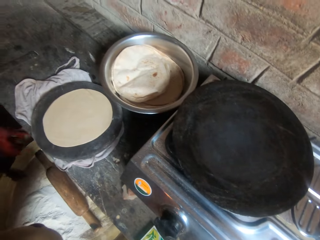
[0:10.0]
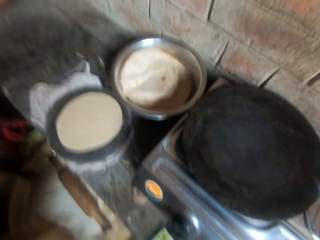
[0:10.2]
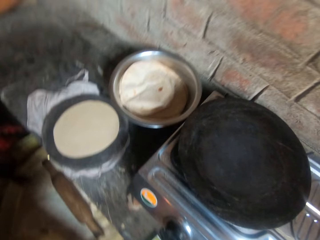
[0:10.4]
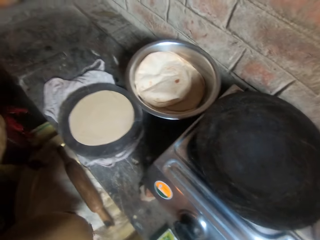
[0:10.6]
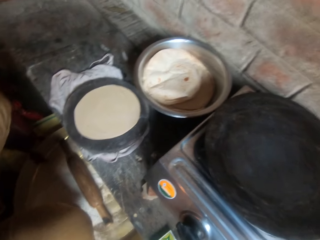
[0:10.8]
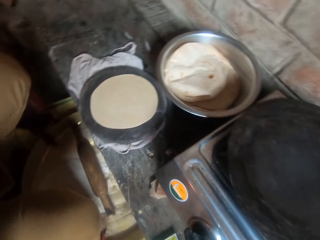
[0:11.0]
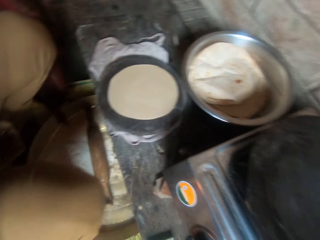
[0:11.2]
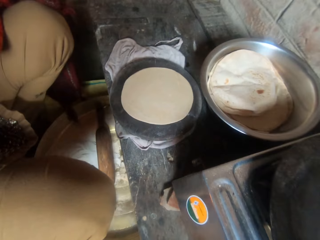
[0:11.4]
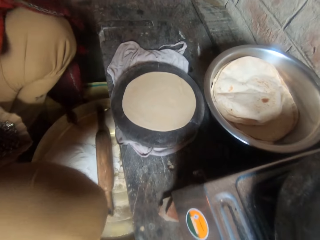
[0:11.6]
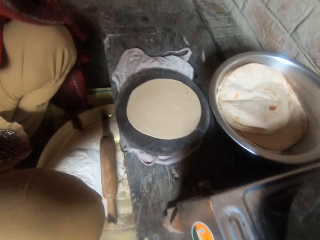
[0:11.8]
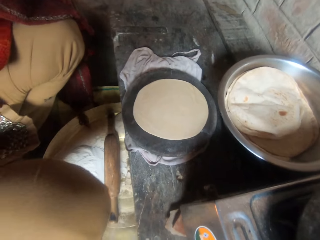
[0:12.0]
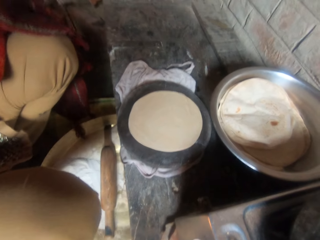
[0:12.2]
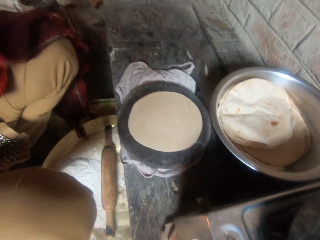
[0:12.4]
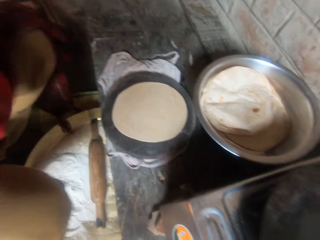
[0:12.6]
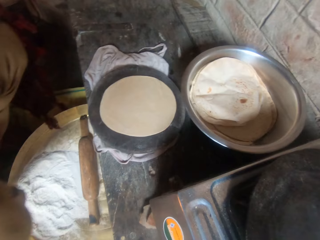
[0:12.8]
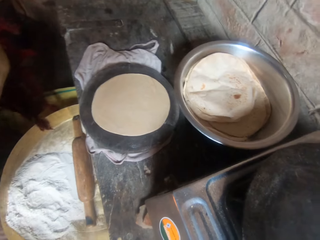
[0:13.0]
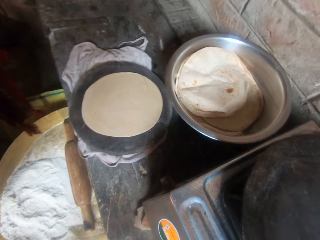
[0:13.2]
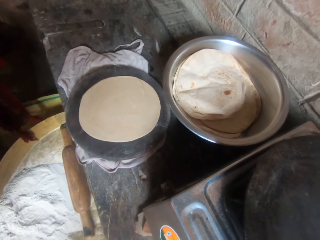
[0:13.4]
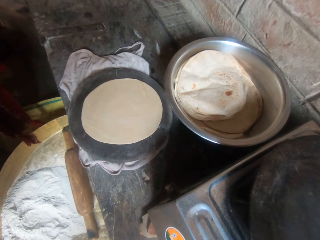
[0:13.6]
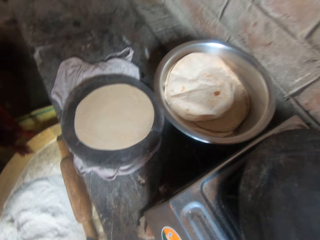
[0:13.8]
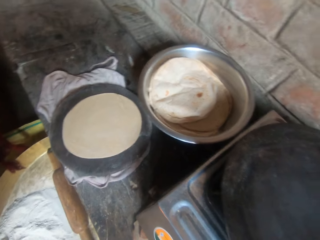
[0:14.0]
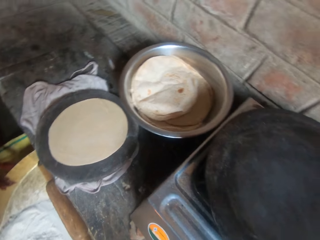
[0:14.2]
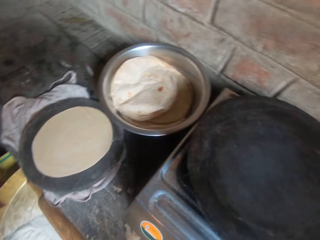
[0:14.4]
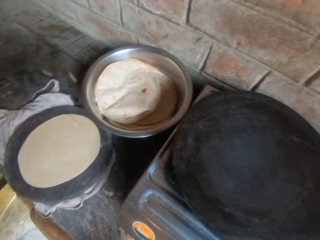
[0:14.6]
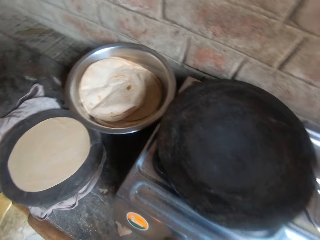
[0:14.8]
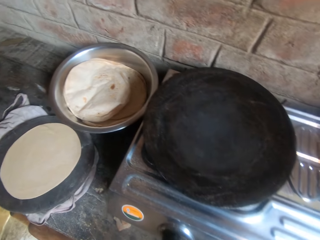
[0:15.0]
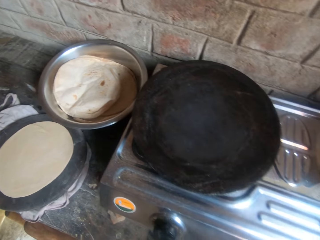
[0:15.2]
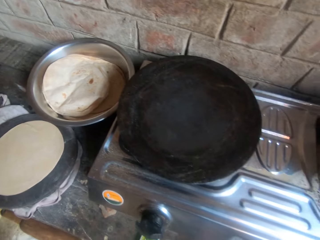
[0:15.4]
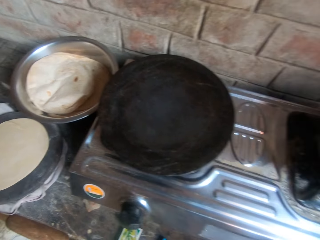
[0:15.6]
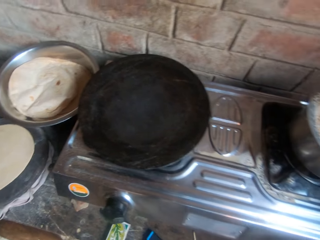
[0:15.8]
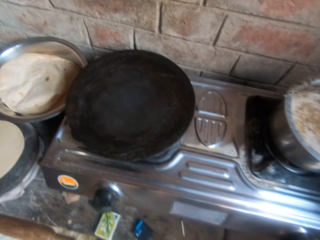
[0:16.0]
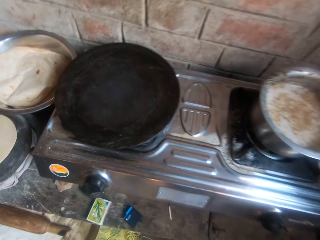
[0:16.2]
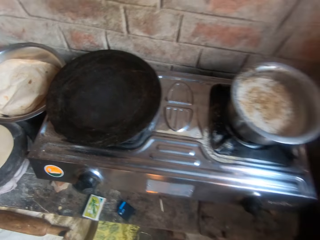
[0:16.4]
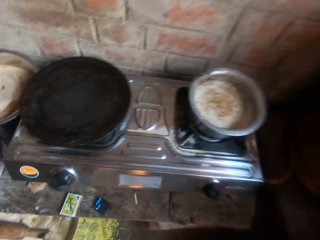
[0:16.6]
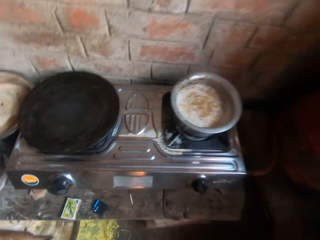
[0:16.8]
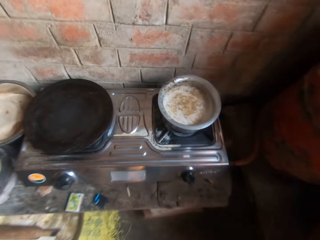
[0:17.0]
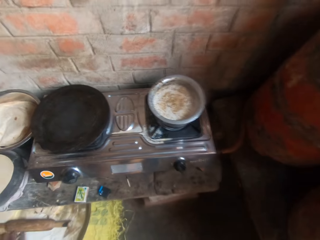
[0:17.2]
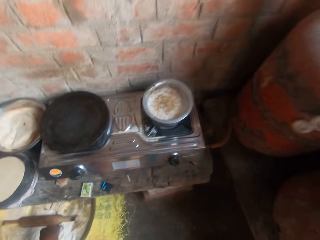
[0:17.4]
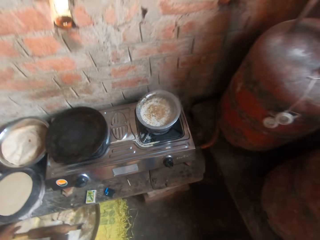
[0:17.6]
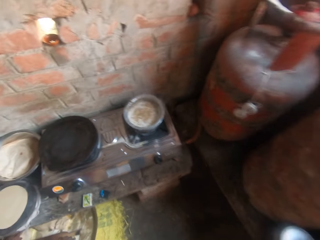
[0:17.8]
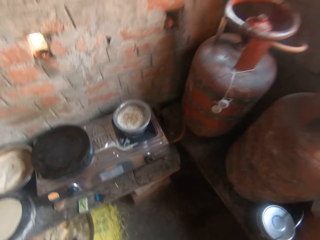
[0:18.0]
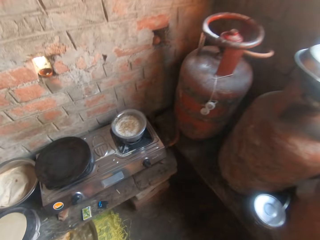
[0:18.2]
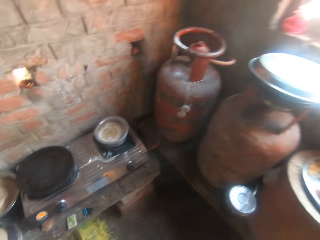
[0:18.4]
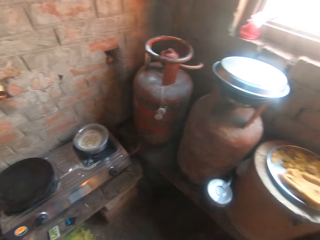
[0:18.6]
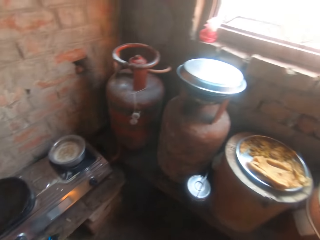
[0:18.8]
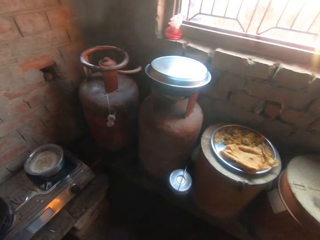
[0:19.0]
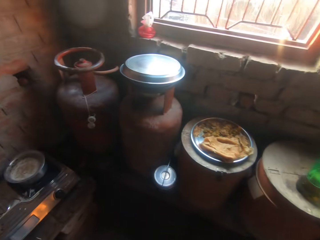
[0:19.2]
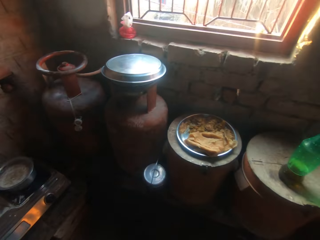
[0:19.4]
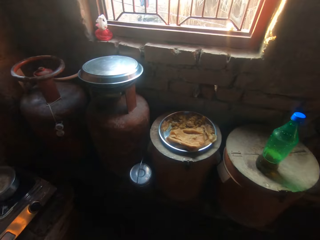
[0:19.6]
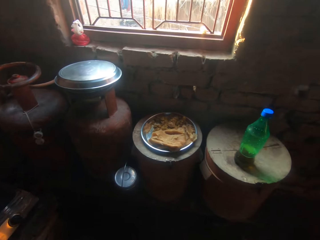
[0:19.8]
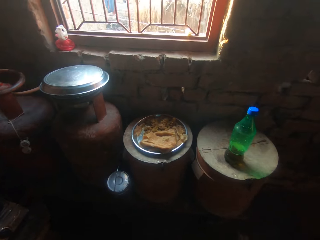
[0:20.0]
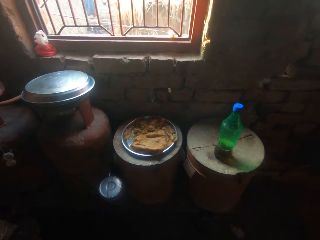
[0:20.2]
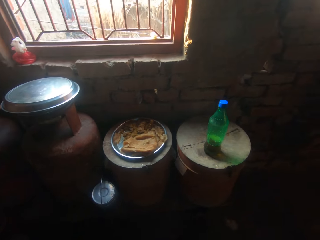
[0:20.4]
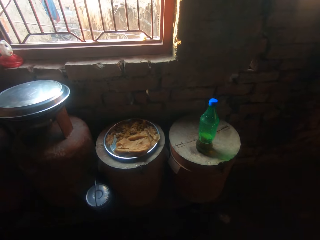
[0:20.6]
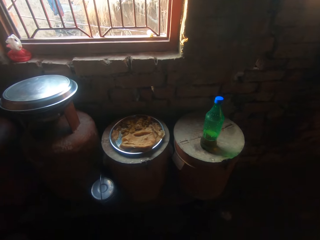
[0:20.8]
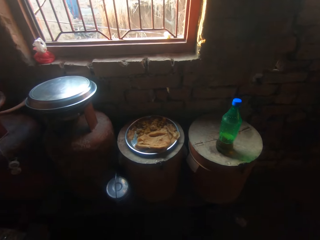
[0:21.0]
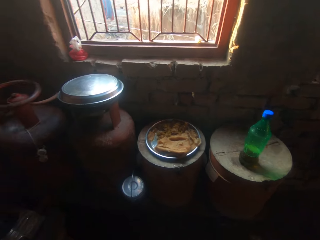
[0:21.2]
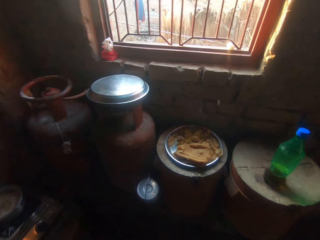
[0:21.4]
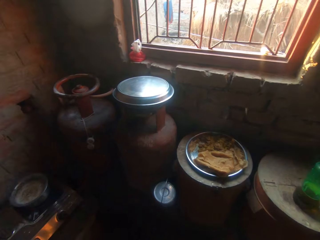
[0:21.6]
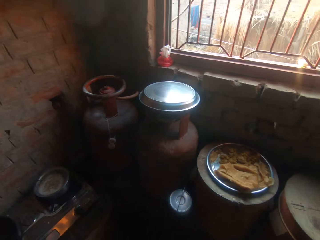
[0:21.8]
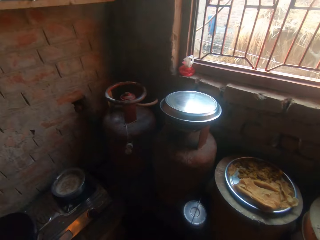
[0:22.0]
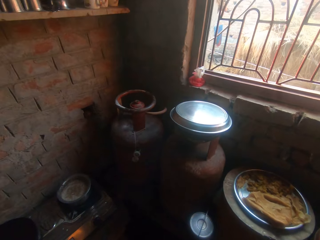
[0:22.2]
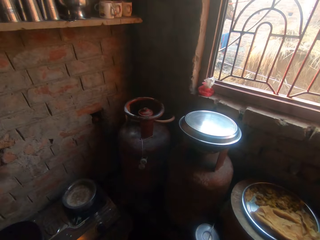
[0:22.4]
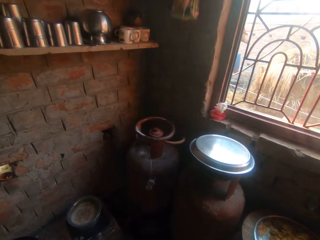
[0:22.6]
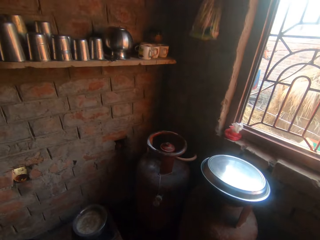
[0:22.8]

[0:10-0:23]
The camera wearer talks to a man. They stare at the dough. They look around. They look around the kitchen.

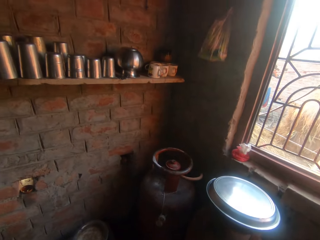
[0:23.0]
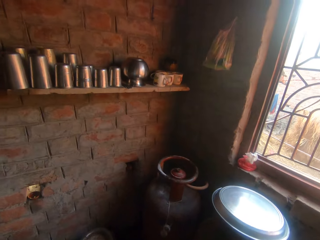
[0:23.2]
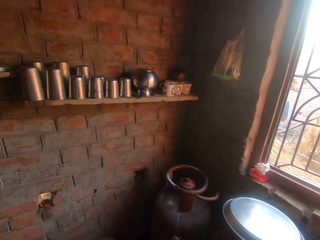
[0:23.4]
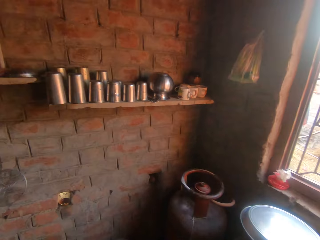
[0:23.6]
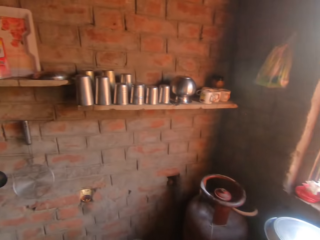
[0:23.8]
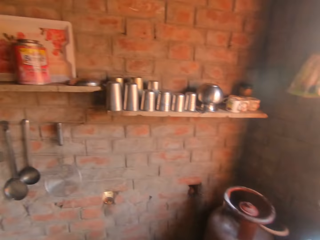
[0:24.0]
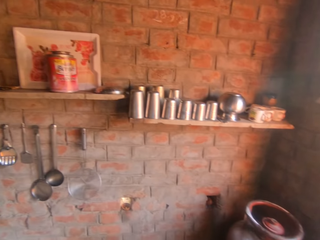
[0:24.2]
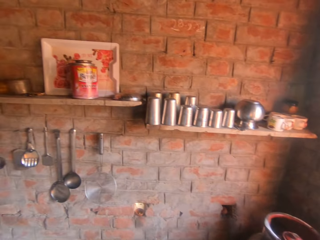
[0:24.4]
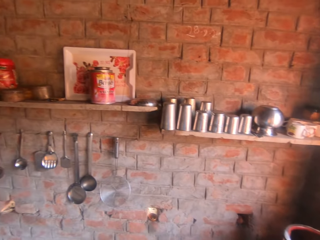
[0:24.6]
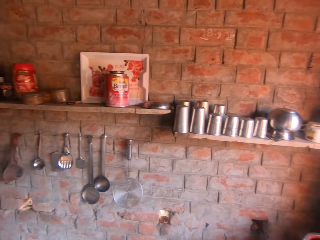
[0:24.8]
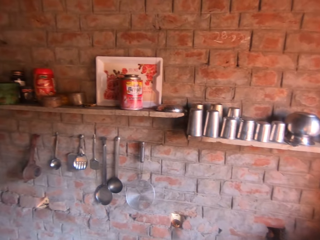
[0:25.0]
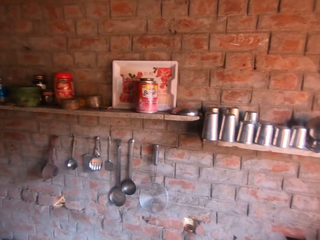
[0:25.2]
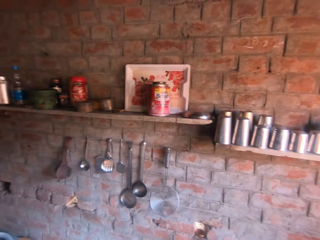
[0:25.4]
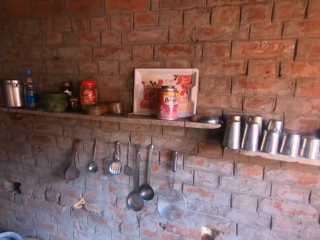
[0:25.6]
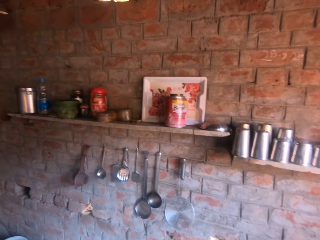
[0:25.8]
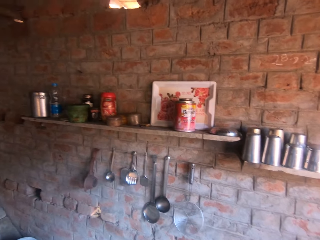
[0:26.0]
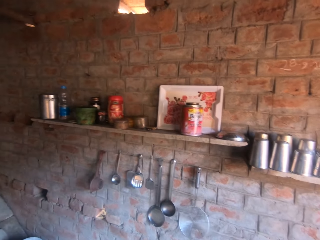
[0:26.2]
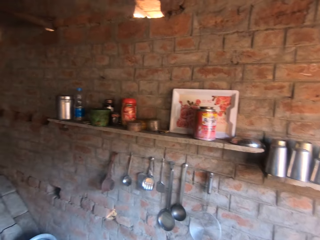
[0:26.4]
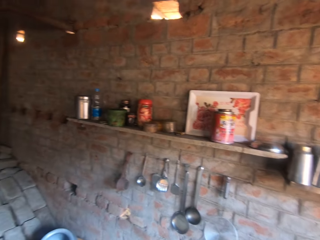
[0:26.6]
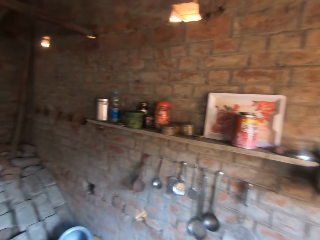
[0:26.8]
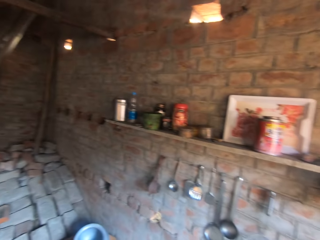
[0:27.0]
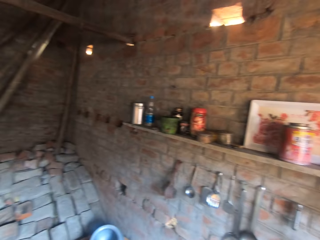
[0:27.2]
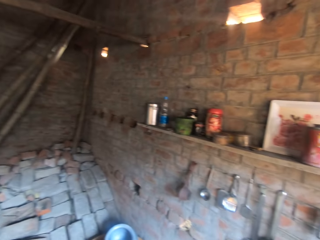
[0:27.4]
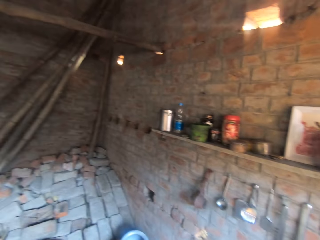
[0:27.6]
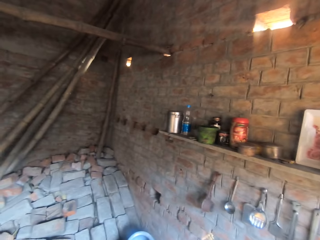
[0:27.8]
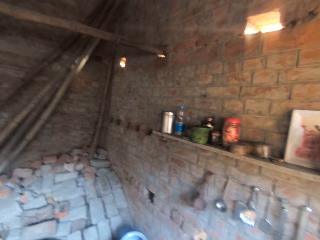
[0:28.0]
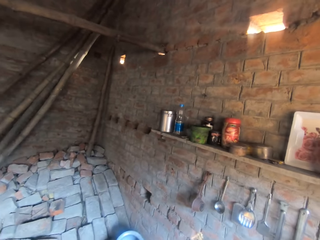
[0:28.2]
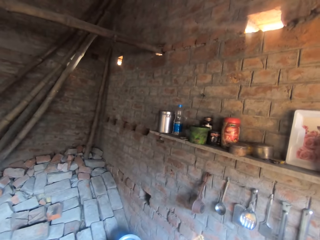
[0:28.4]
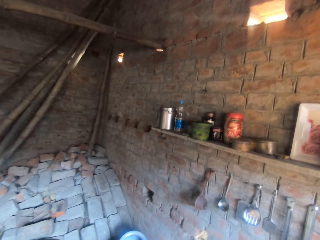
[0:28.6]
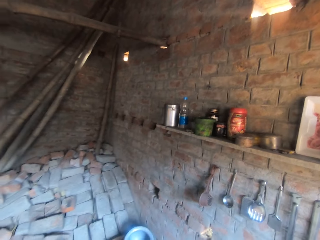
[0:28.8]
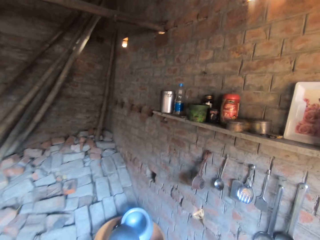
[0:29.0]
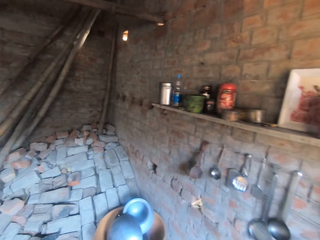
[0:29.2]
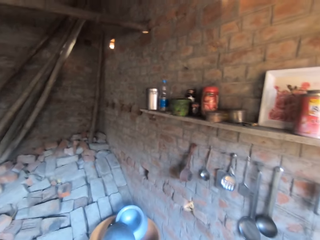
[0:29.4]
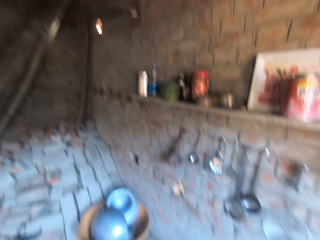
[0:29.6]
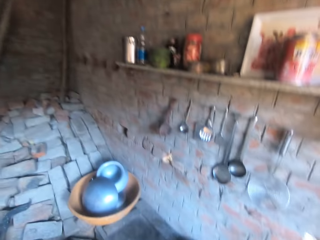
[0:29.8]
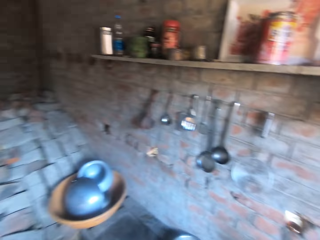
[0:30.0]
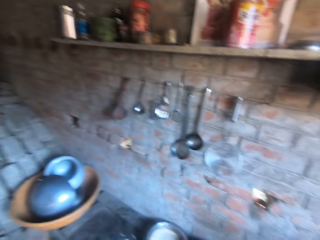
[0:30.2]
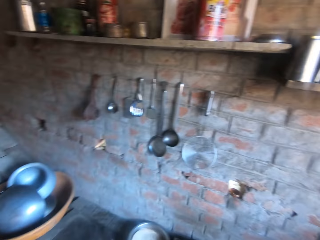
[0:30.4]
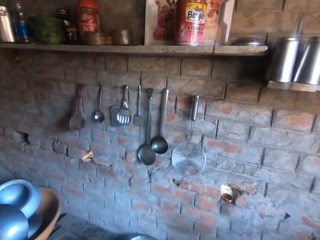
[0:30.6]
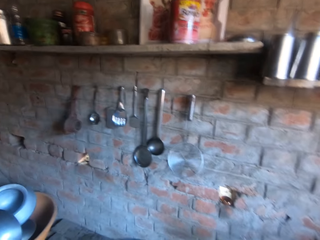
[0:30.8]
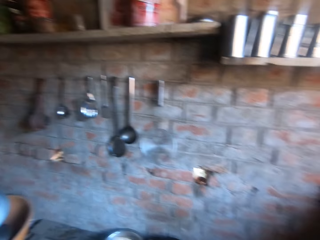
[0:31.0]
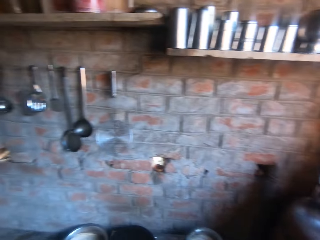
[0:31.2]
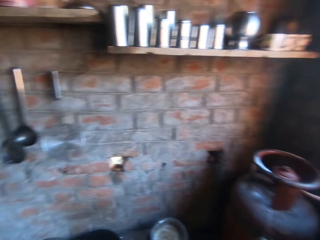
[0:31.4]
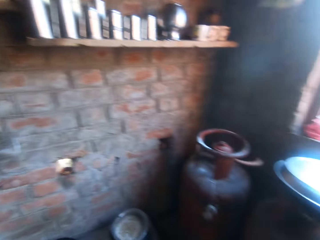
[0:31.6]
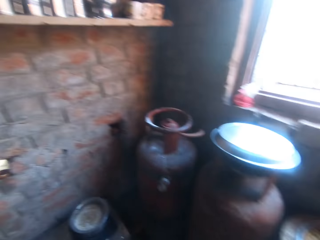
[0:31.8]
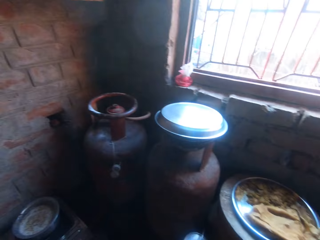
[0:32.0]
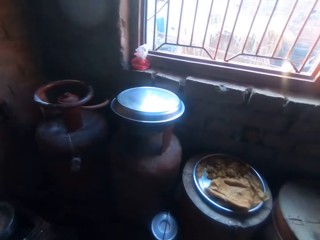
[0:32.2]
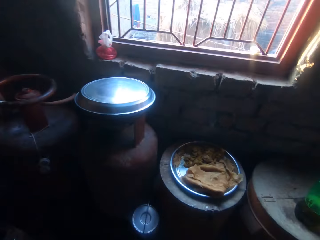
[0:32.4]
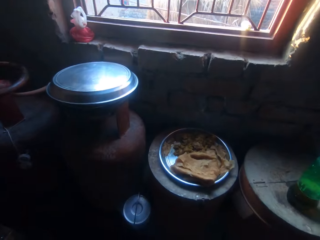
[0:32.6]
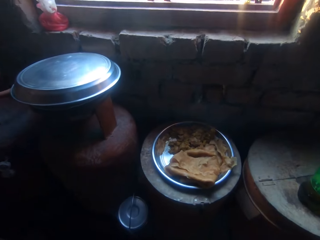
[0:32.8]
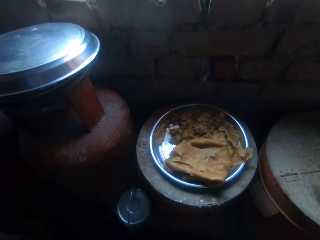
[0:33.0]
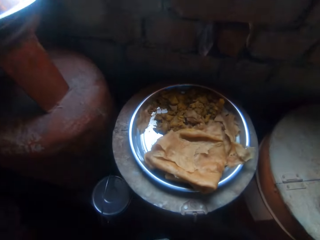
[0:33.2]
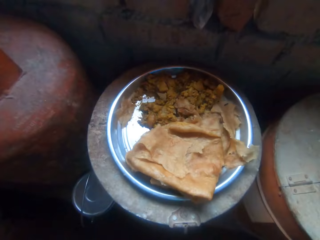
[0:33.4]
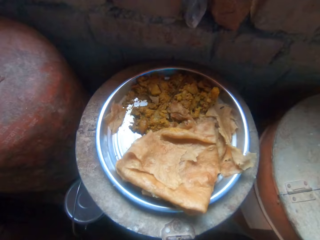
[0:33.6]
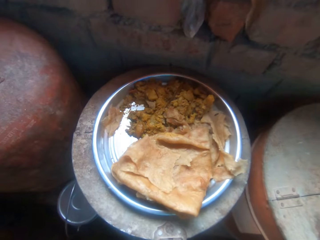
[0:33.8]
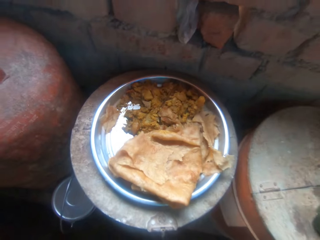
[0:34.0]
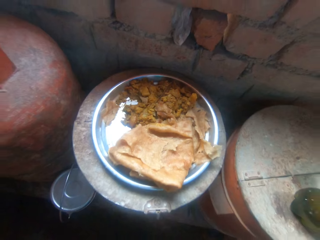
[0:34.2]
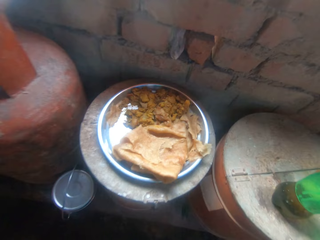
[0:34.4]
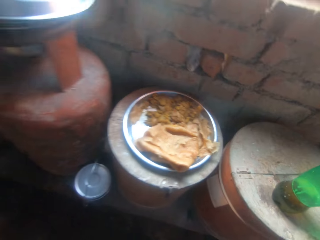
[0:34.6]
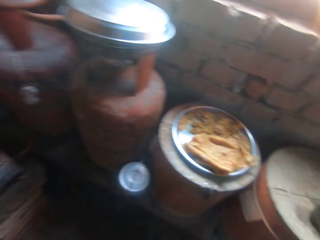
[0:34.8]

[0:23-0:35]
A man talks to the camera wearer. The camera wearer looks around. They stare at the food. The man talks to the camera wearer.
